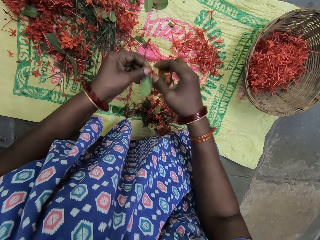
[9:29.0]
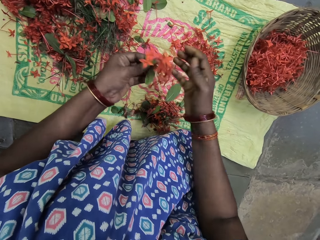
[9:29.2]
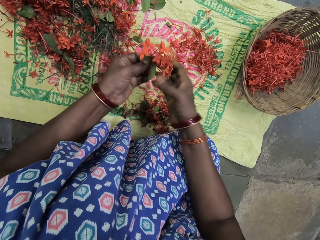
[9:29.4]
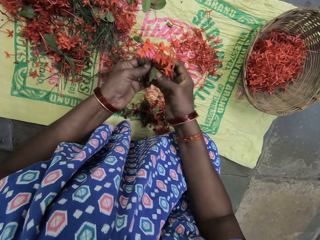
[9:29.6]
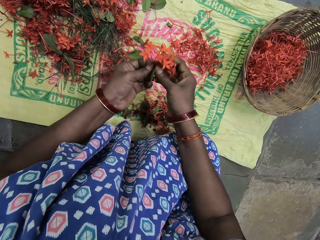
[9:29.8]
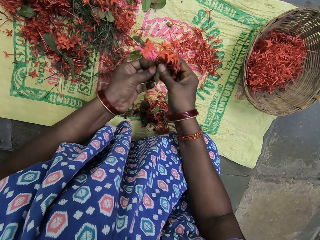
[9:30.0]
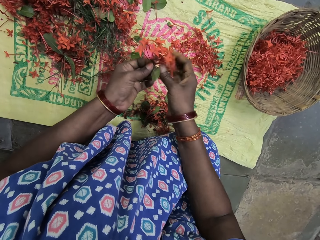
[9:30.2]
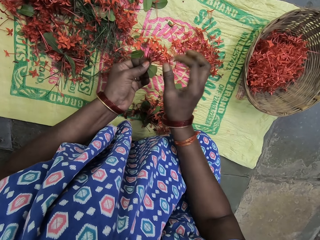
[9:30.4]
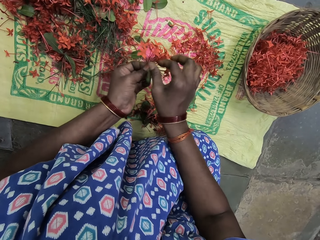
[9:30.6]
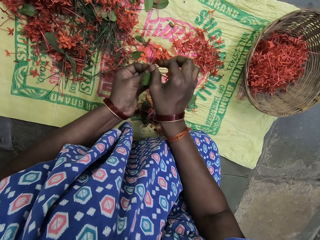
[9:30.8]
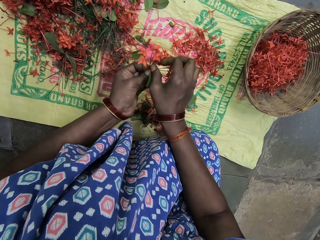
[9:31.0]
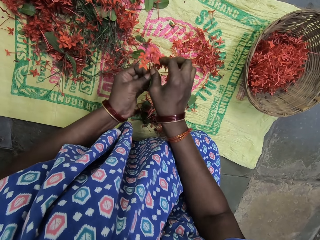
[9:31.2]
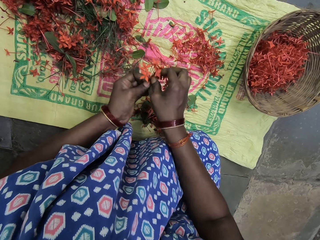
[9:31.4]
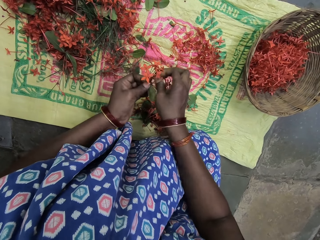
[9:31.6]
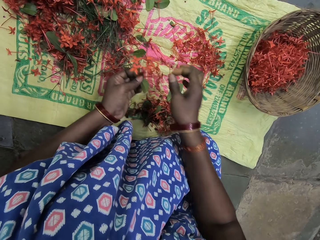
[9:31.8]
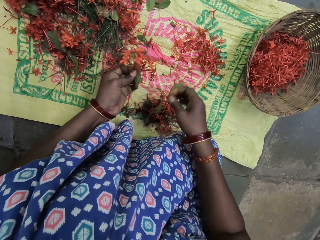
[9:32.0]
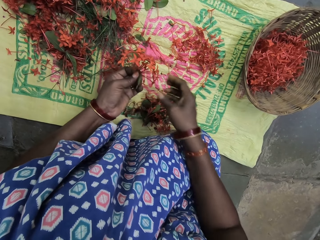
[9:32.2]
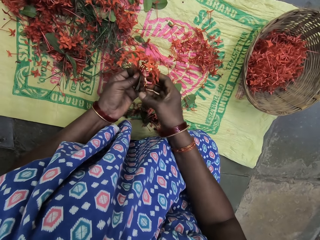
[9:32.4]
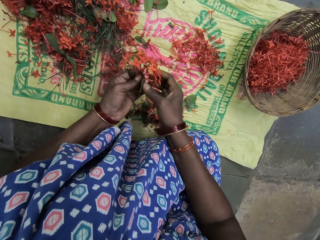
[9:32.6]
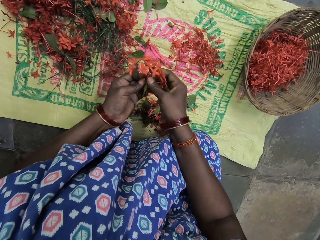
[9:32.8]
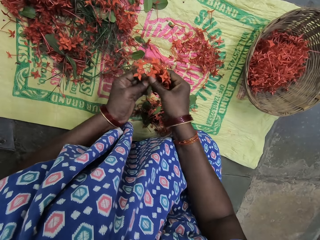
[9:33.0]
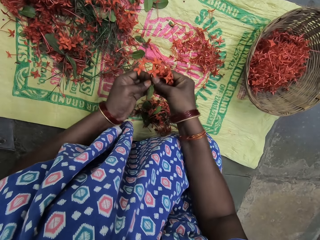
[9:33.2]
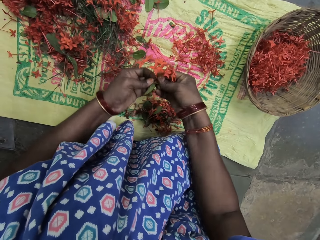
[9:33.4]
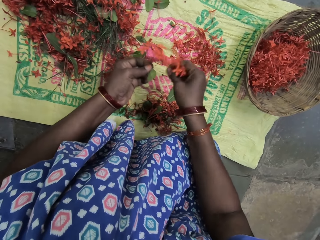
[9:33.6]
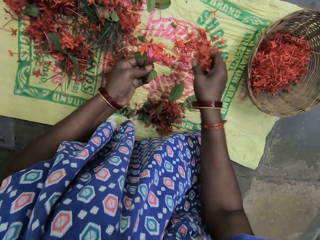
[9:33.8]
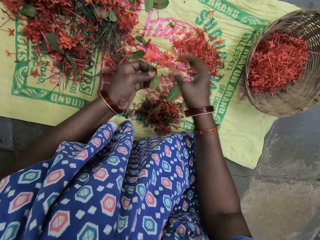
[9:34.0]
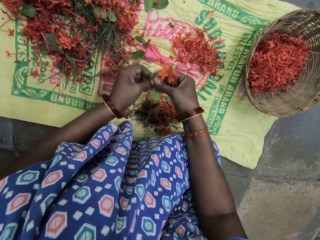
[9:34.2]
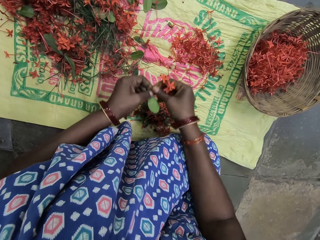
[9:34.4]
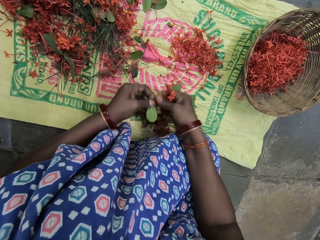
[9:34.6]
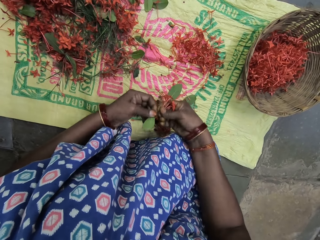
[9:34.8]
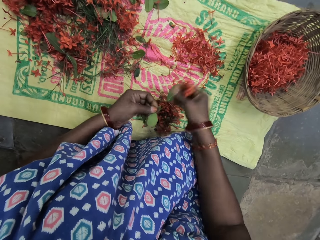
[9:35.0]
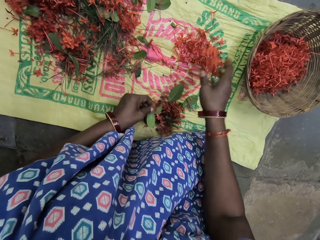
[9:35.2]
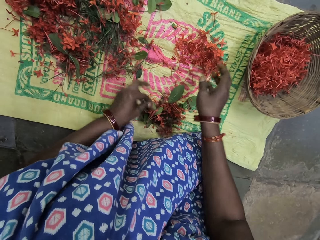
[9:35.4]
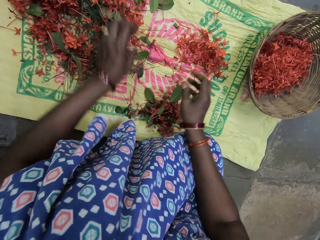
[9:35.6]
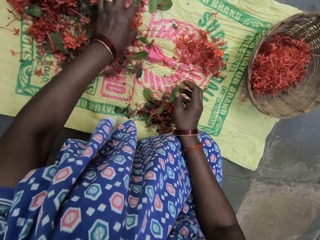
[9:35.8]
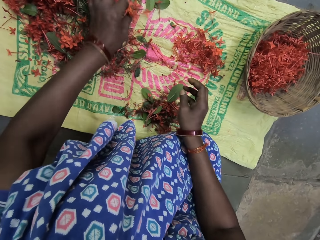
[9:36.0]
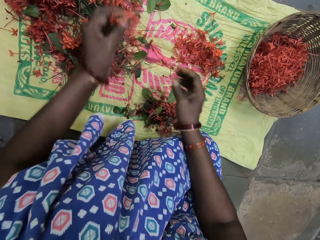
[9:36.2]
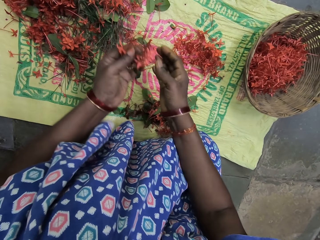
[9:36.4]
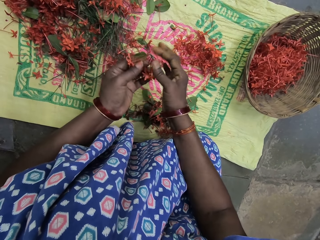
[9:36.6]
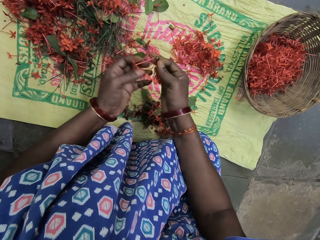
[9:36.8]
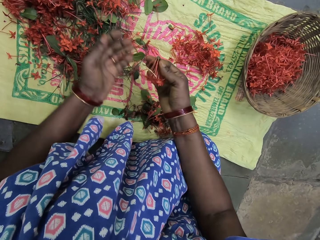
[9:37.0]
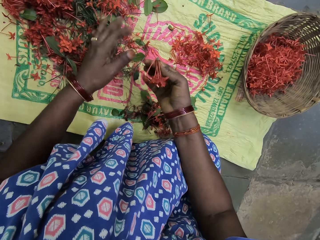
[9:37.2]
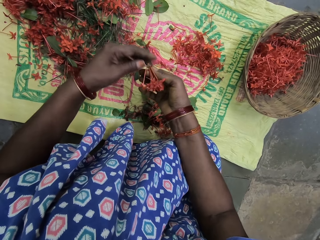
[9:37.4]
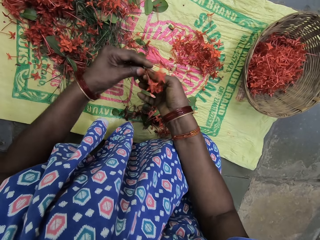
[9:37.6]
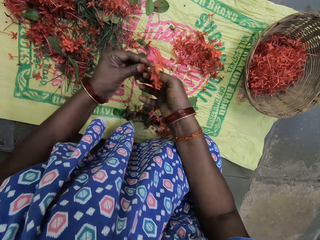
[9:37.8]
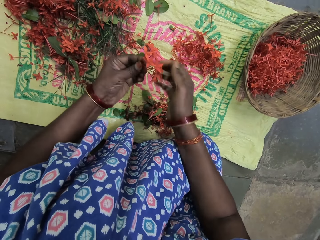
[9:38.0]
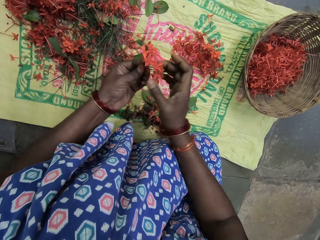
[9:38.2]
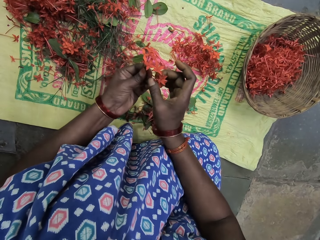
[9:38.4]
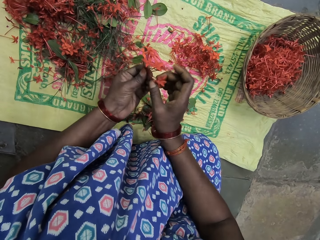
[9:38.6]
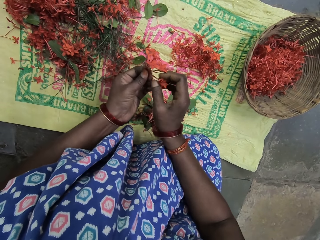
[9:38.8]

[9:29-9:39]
The camera wearer stares at the filaments of a flower in her hands. She removes the flower stalk from the filaments of the flower. She puts the flower stalk on the sack. She cuts the stalks from the filaments of a flower with hands. She puts the filaments of the flower on the sack. She cuts the stalks from the filaments of a flower with hands. She puts the filaments of the flower on the sack. She puts the flower stalks on the sack. She picks up the filaments of a flower from the sack. She removes the flowers from the leaves.

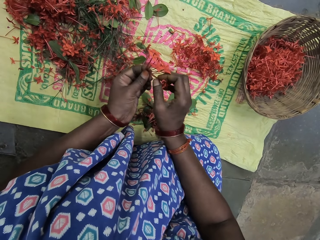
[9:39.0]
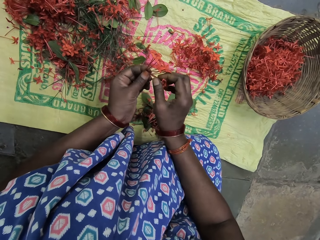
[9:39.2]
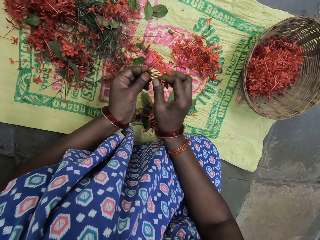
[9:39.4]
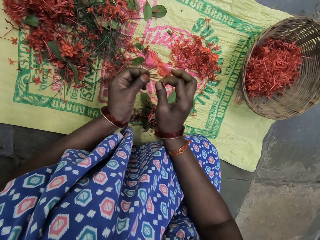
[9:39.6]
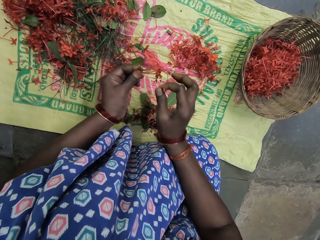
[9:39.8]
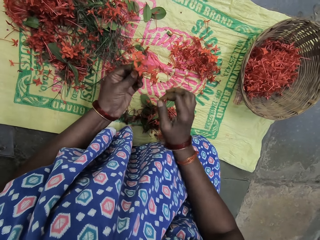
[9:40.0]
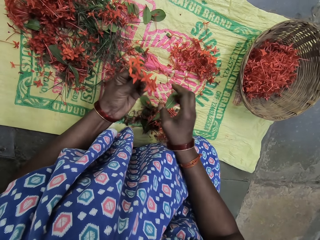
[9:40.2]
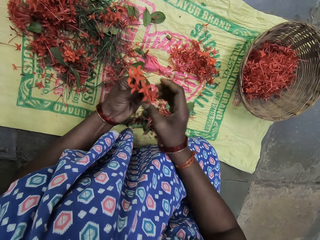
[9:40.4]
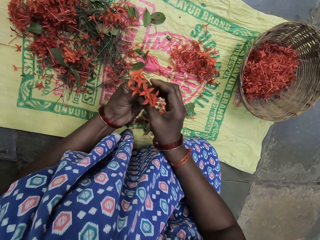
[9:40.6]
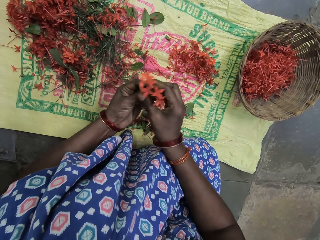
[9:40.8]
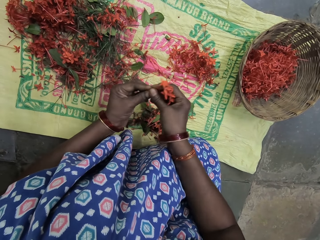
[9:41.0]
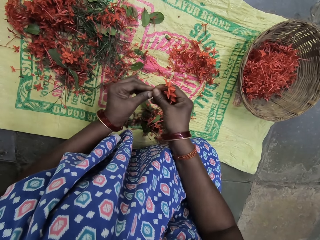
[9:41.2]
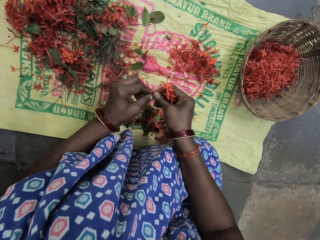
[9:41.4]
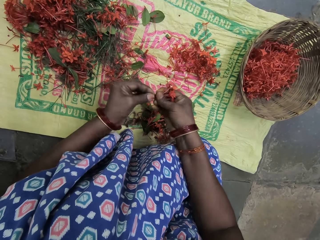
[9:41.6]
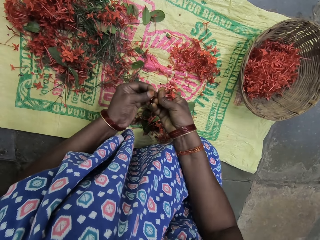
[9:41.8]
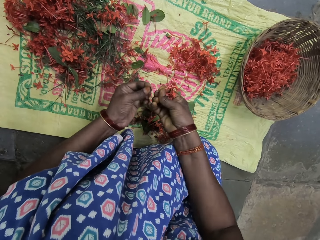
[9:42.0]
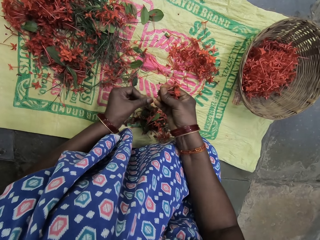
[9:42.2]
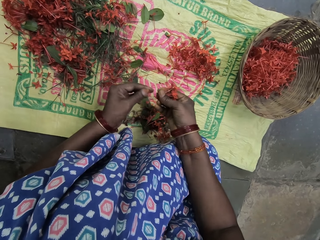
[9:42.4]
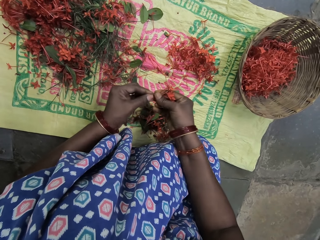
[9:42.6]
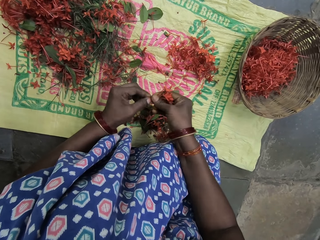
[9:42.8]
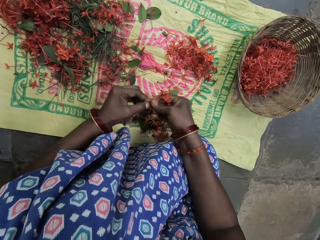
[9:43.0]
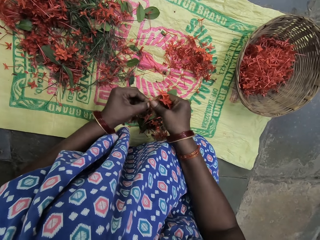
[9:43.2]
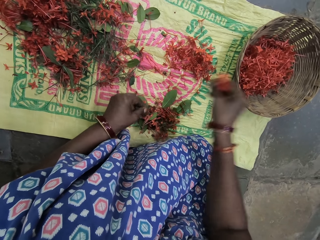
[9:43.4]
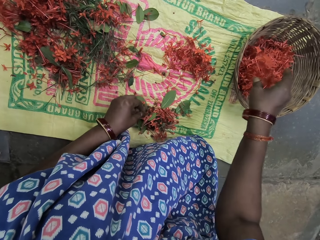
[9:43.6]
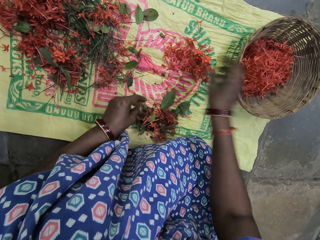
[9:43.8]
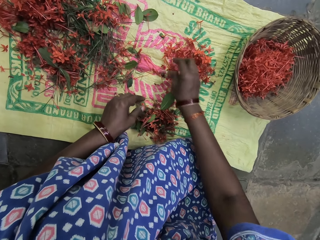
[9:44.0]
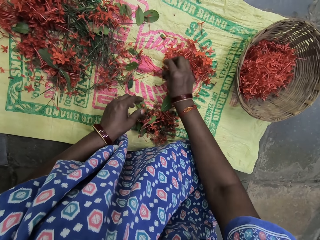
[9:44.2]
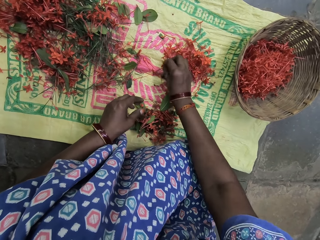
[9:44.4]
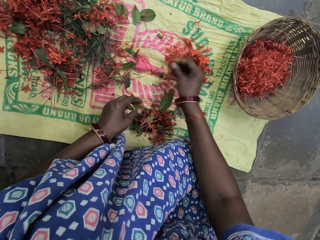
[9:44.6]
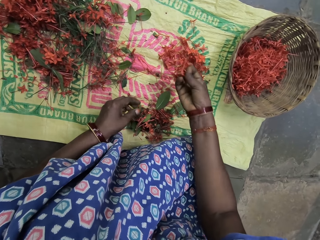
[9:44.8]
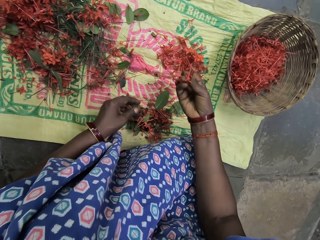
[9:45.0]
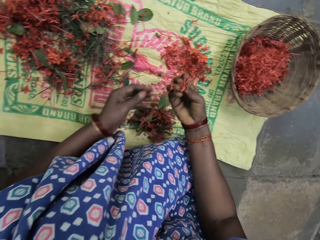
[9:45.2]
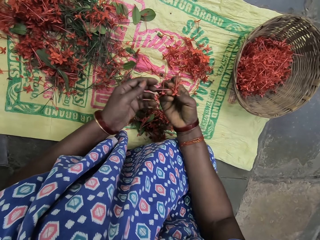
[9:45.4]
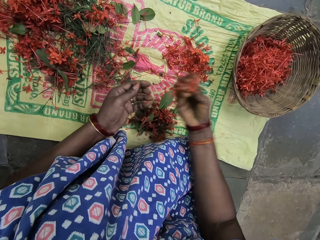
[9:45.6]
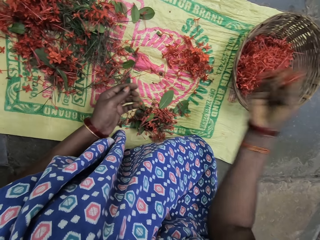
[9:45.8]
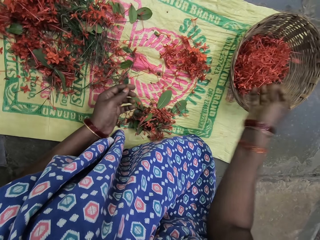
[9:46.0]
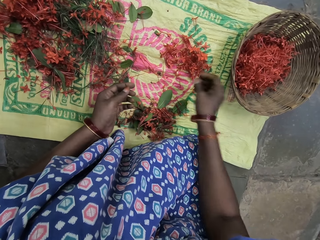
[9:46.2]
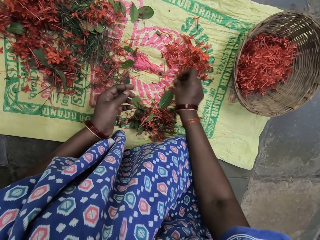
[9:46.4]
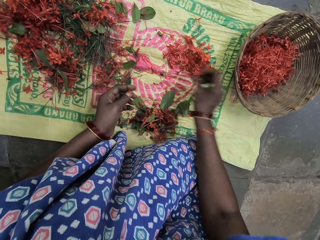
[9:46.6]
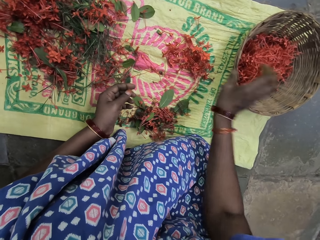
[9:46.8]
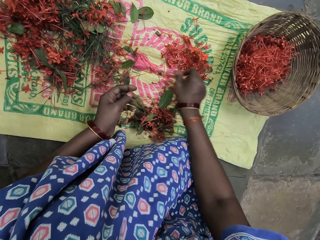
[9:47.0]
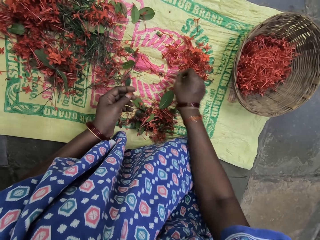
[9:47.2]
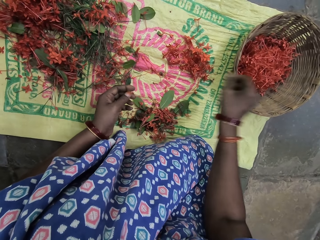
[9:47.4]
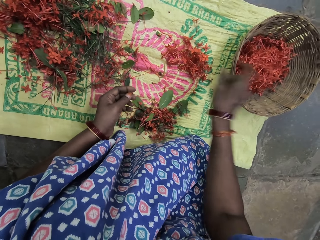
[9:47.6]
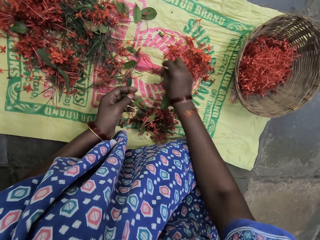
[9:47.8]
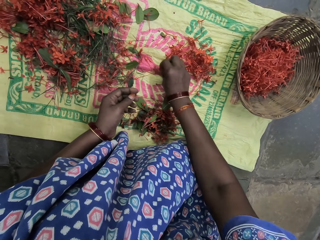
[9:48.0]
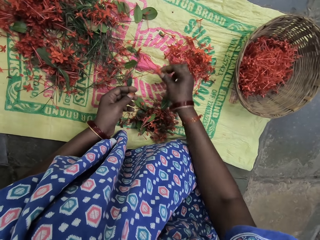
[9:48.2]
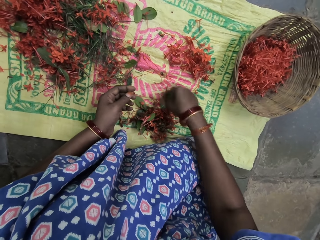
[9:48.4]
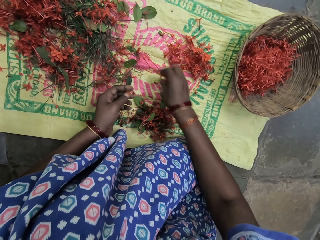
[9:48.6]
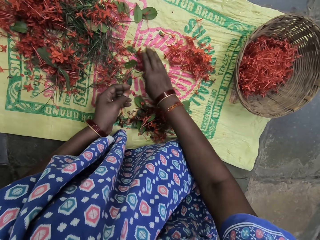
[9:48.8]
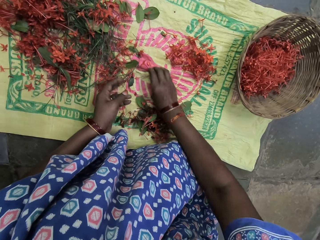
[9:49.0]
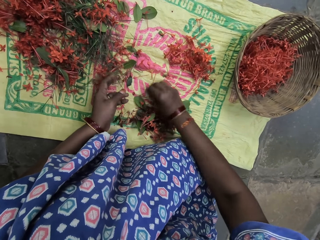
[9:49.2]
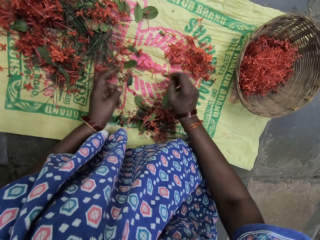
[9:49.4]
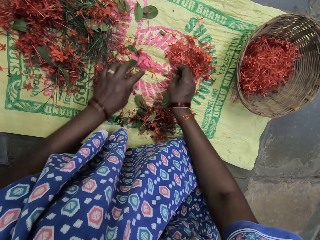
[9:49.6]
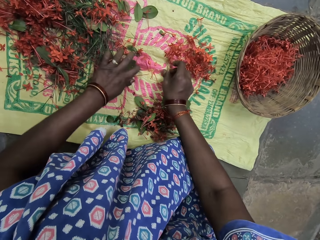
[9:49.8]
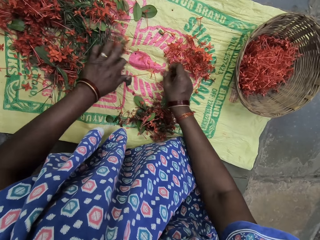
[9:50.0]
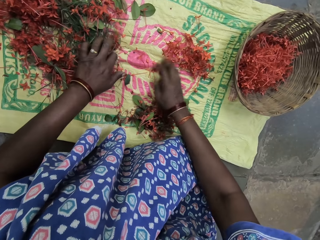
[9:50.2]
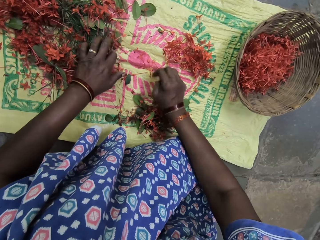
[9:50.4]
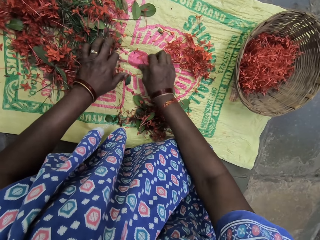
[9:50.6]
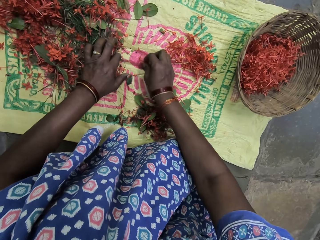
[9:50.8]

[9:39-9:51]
The camera wearer removes the flower stalk from the filaments of a flower. She puts the flower stalk on the sack. She cuts the stalks from the filaments of the flower with hands. She puts the flower stalks on the sack. She puts the filaments of the flowers inside the basket. She picks up the filaments of a flower from the sack. She stares at the filaments of the flower in her hand. She puts the filaments of the flower inside the basket. She picks up the filament of a flower from the sack. She puts the filaments of the flower inside the basket. She picks up the filament of a flower from the sack. She puts the filaments of the flower inside the basket. She moves the flower stalks on the sack.
